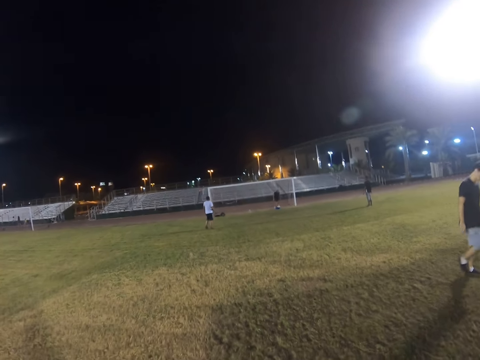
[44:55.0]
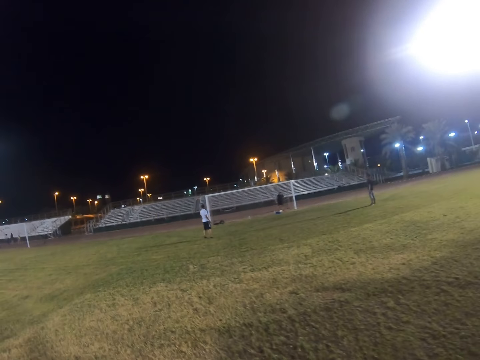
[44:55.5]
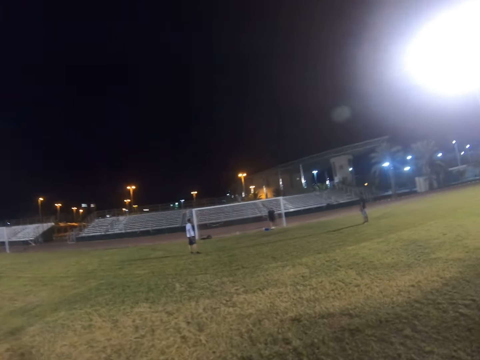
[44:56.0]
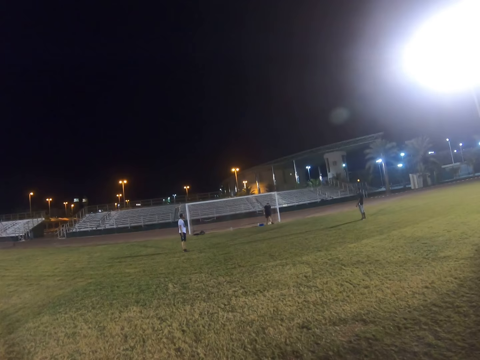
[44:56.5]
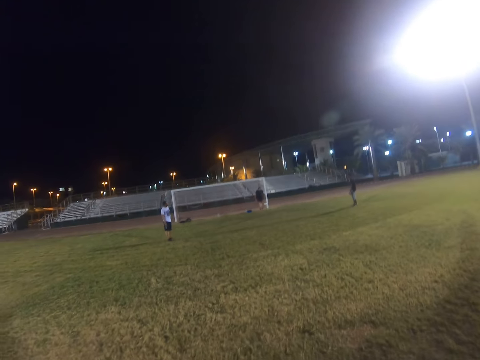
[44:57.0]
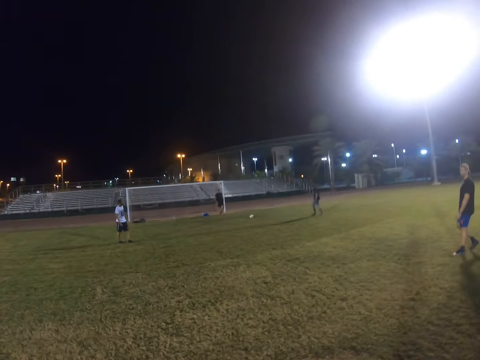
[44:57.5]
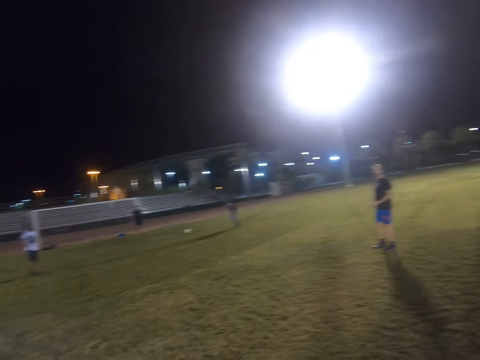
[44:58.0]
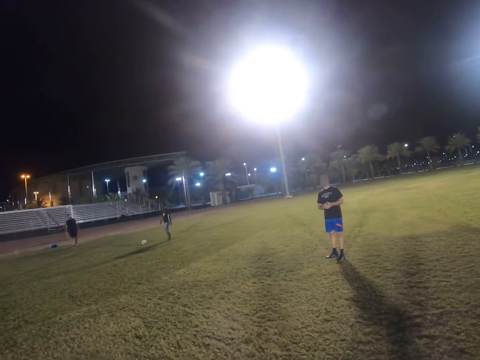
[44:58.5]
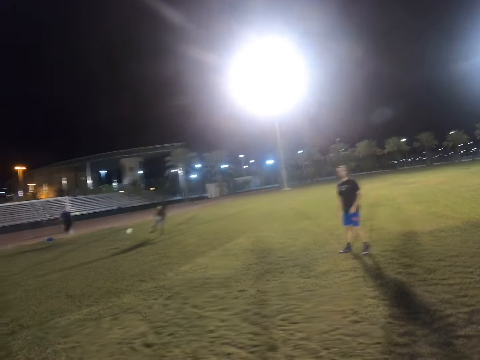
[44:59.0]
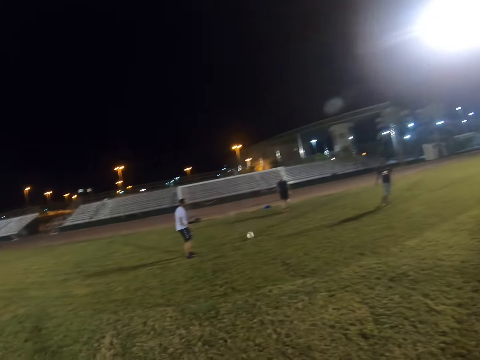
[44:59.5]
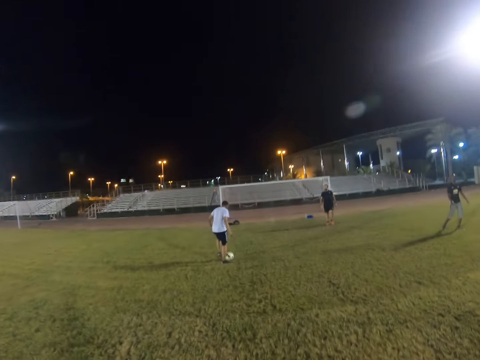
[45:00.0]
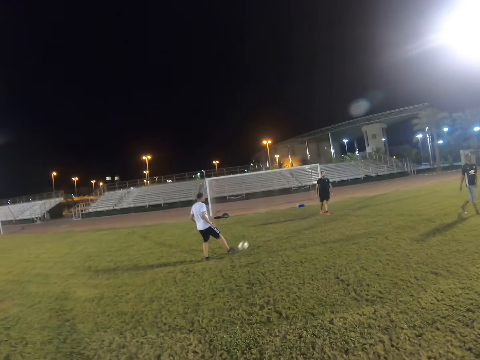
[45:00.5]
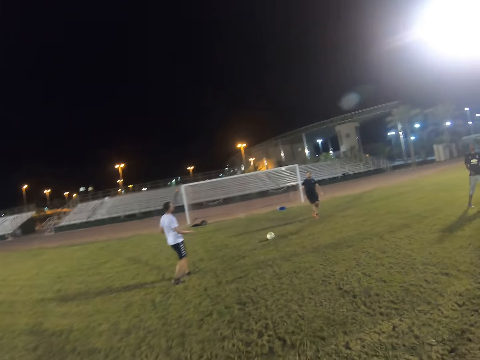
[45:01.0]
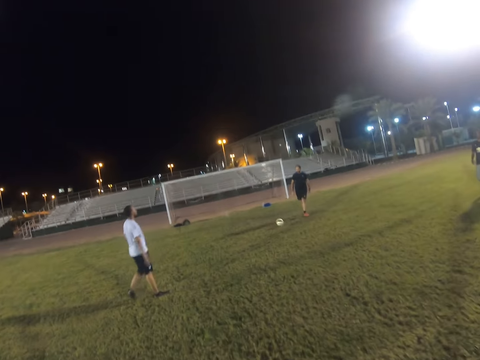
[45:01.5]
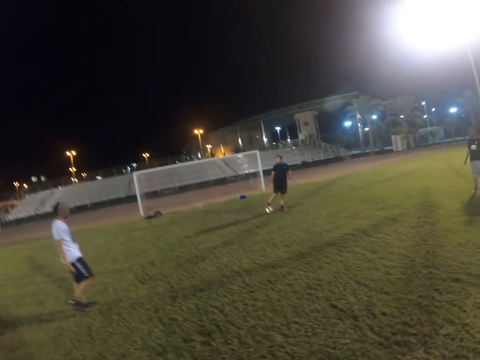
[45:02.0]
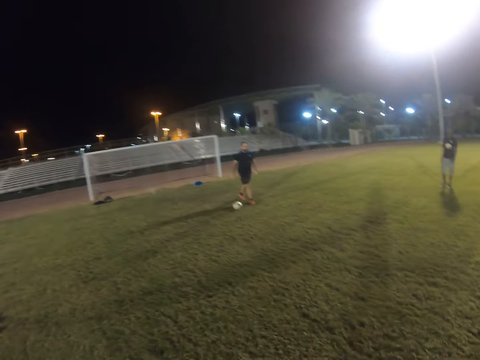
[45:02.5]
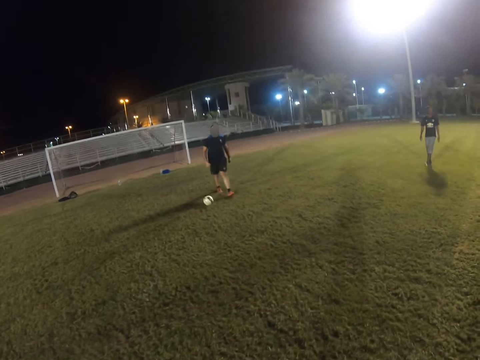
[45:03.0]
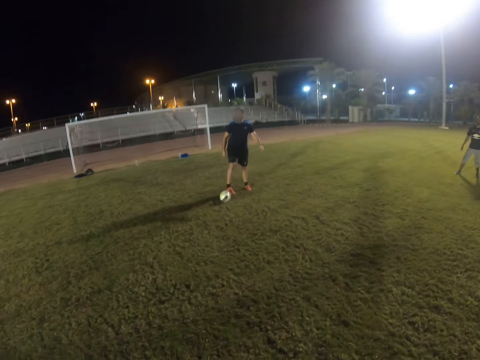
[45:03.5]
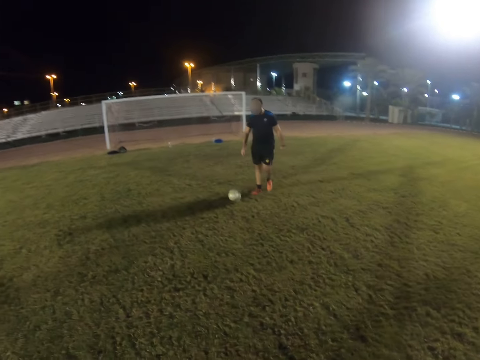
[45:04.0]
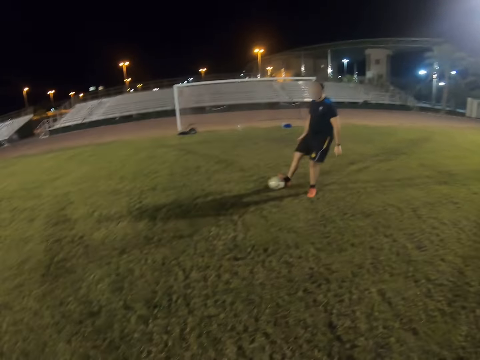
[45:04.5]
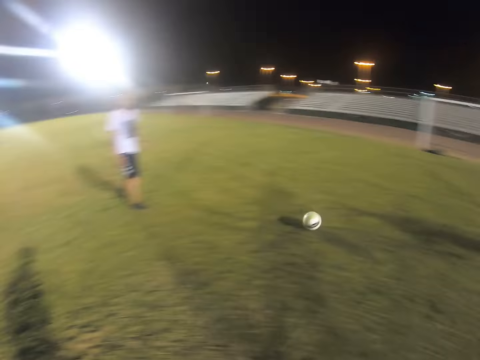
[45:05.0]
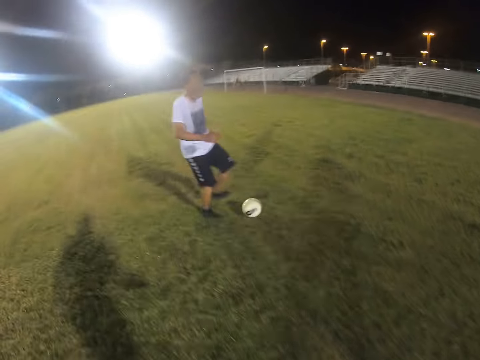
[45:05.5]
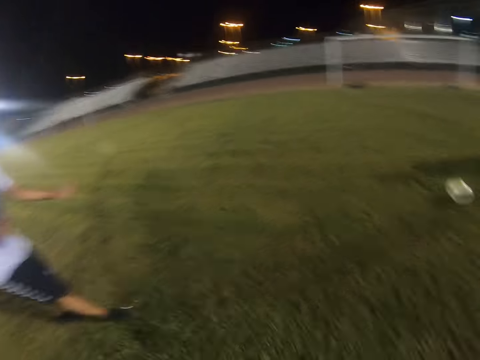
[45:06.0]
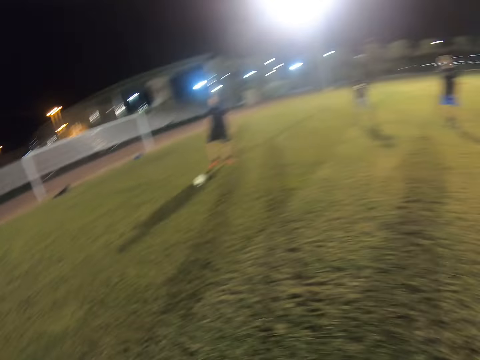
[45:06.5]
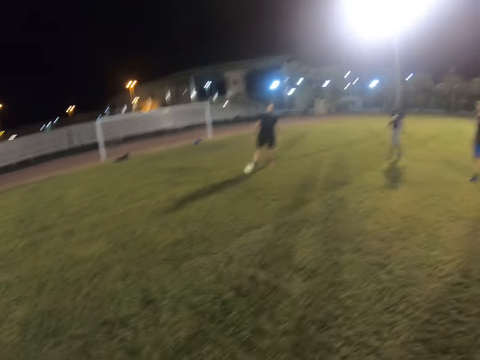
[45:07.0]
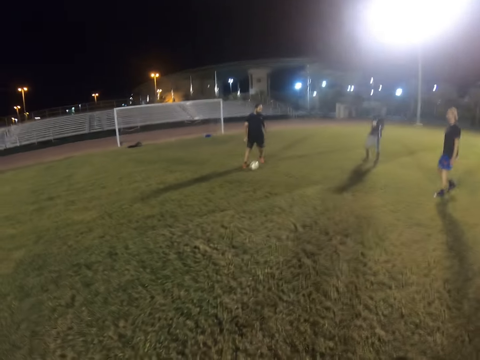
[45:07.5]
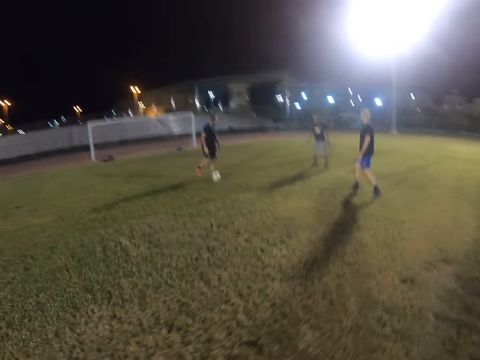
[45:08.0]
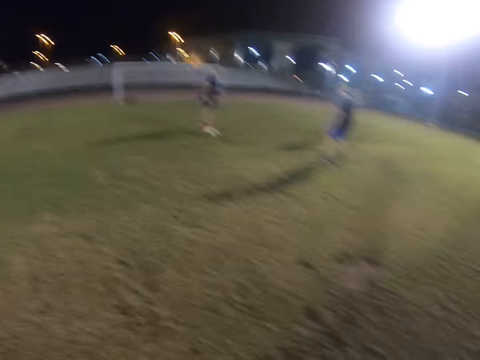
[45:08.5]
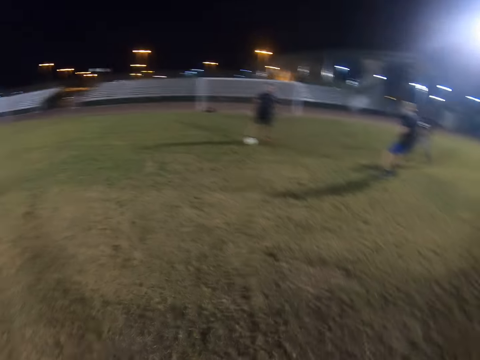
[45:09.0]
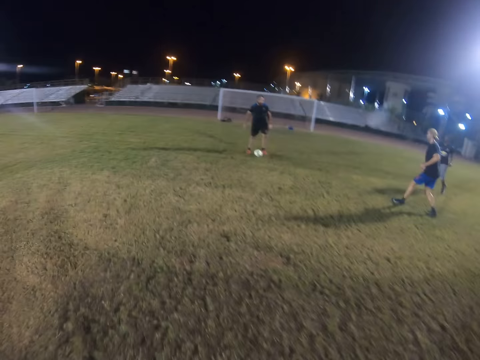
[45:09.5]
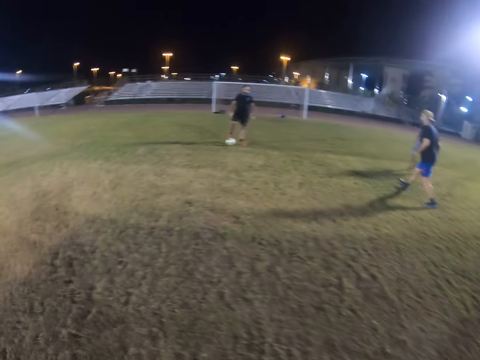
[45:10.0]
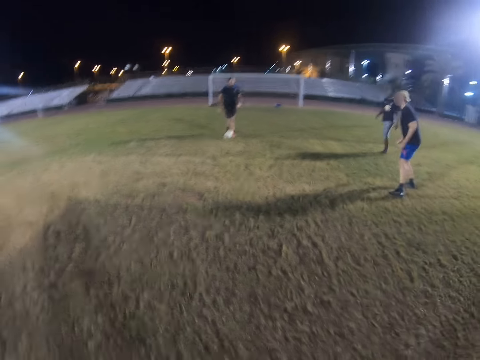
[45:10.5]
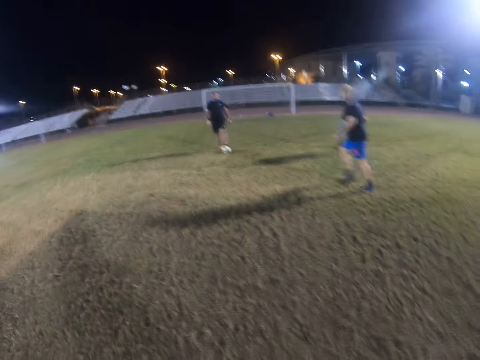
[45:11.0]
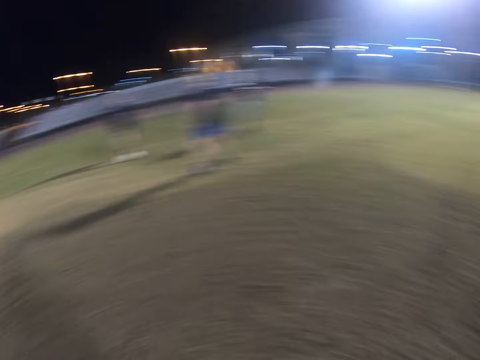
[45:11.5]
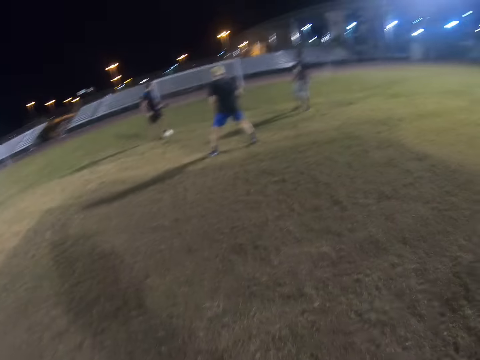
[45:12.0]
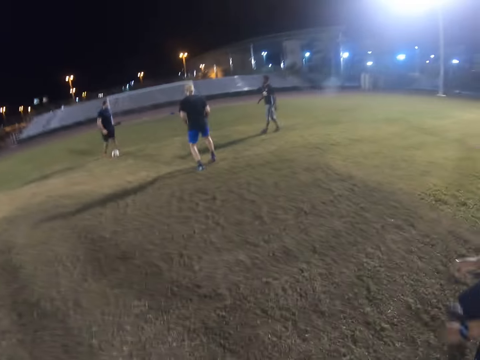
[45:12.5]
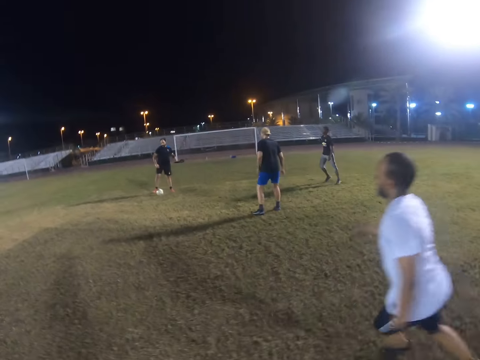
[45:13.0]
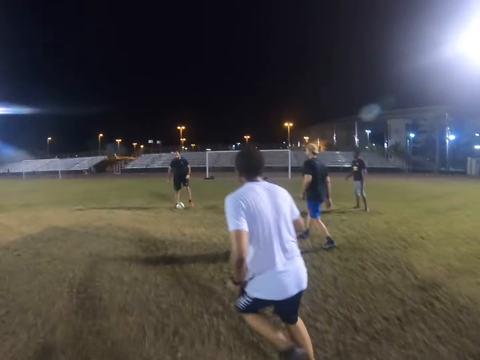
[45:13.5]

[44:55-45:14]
The camera wearer walks. The goalkeeper passes the ball to a player. The player passes the ball to another player. The other player passes the ball to the goalkeeper. The goalkeeper kicks the ball. The camera wearer jogs towards the ball. They jog on the field.

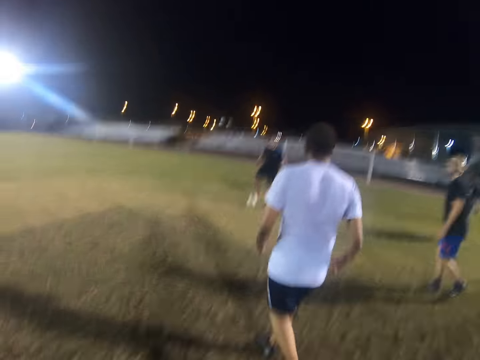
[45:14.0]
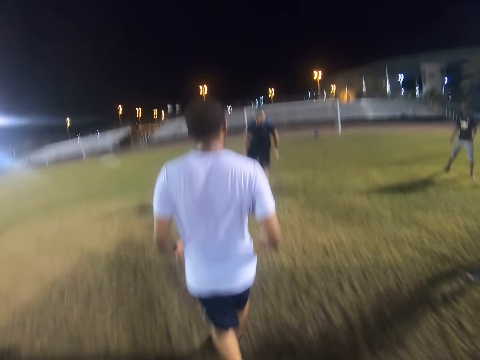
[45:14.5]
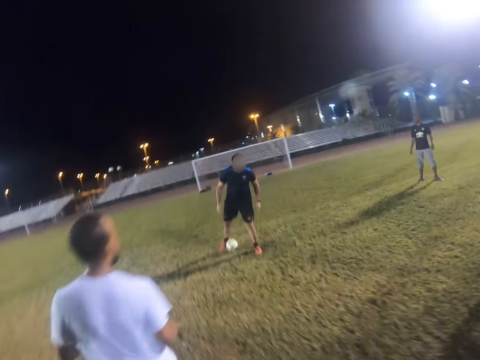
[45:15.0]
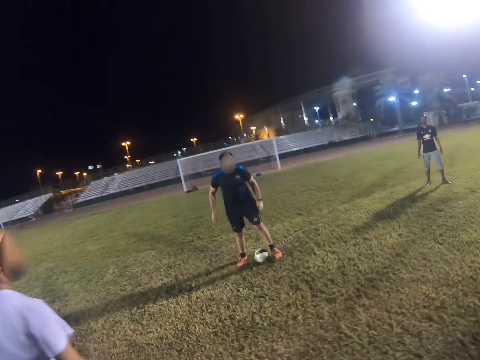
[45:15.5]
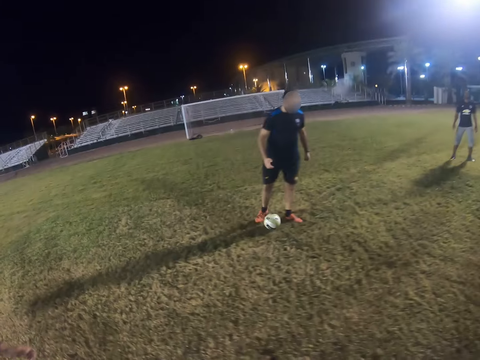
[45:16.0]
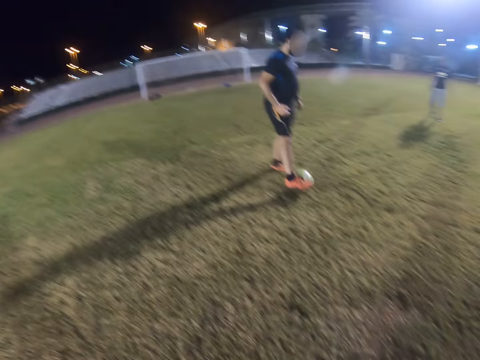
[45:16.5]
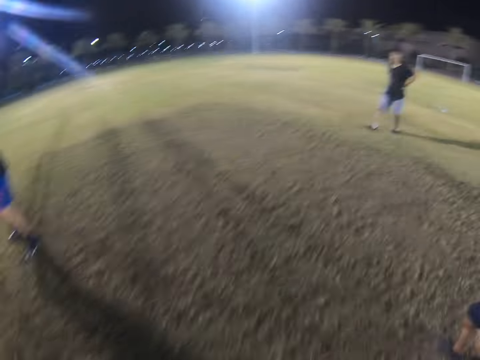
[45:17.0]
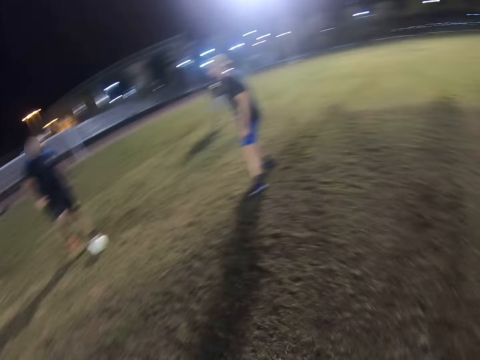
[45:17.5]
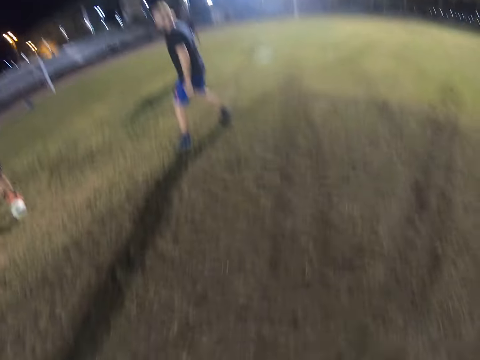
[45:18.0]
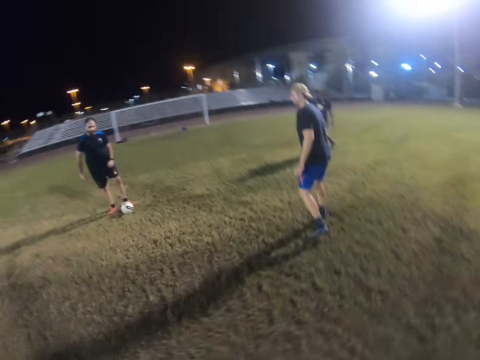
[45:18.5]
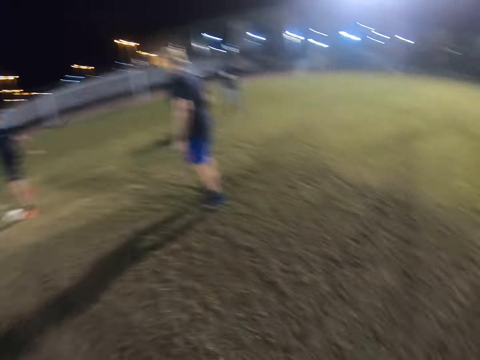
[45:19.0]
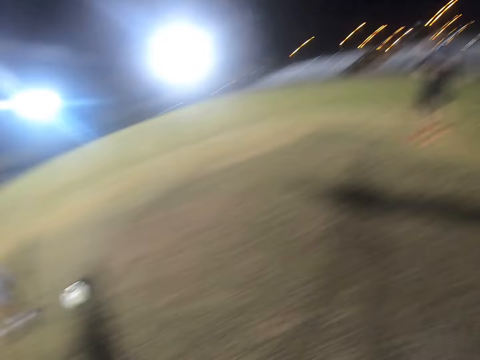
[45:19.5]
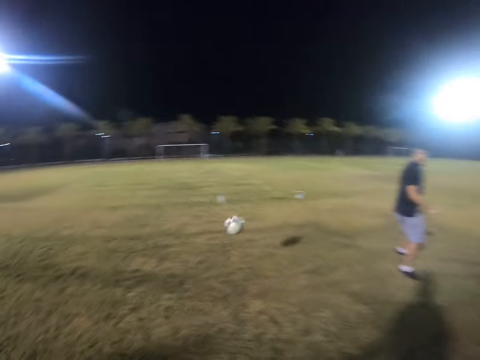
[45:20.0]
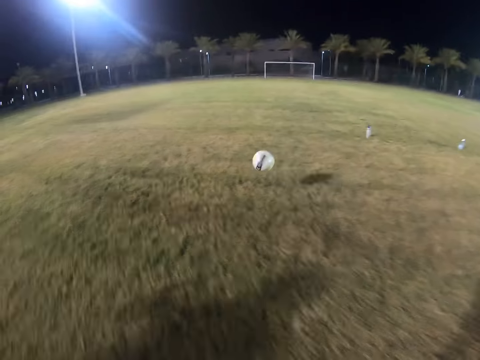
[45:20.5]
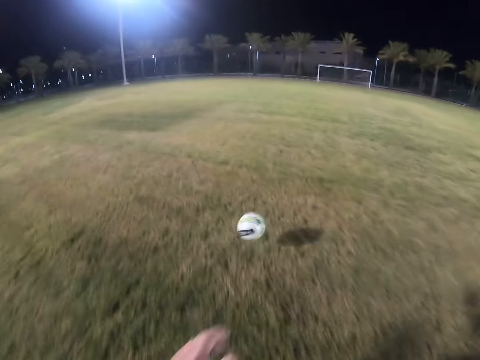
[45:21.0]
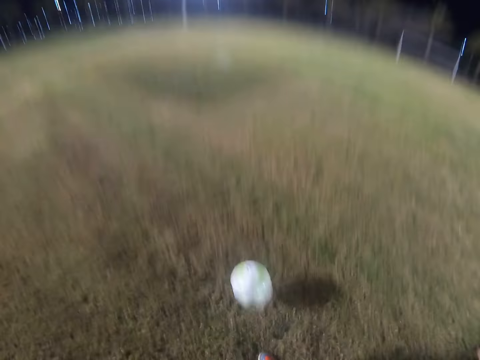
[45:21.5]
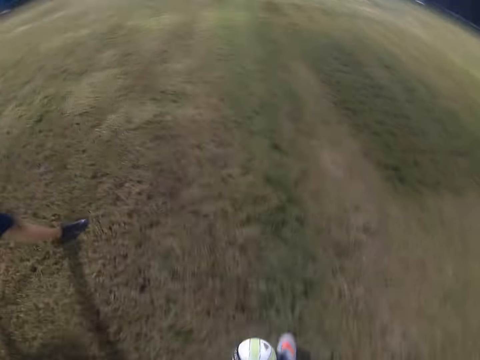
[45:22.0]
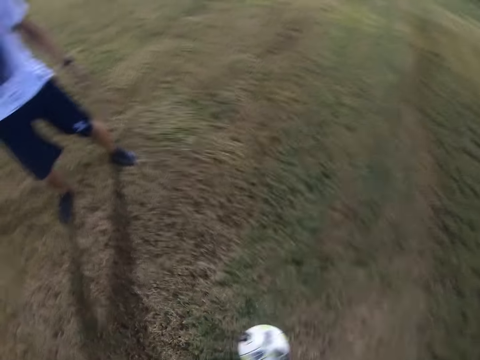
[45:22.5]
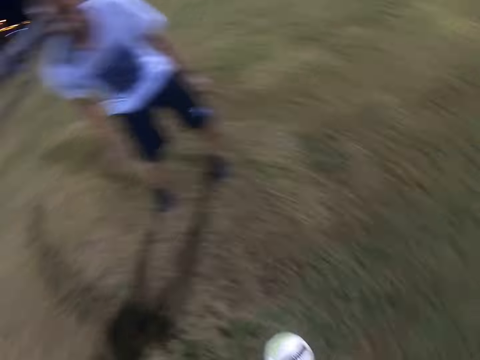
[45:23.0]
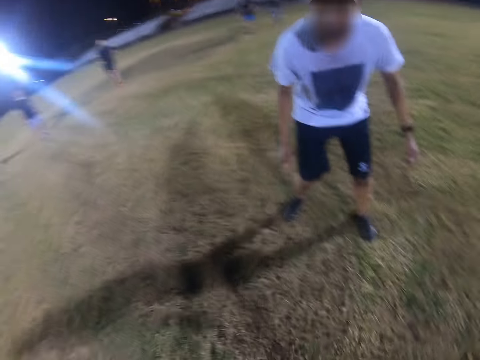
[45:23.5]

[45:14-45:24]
The camera wearer runs towards the ball. He controls the ball. He touches the ball with his leg.
